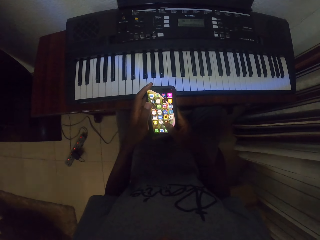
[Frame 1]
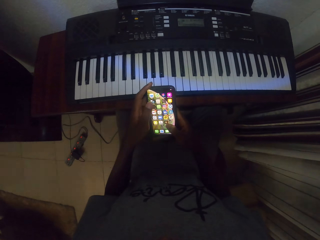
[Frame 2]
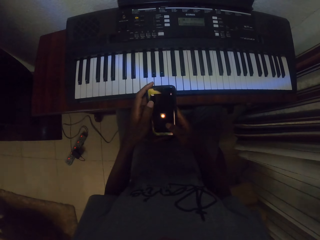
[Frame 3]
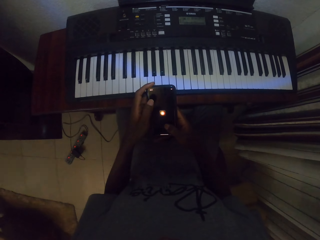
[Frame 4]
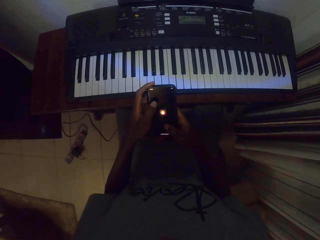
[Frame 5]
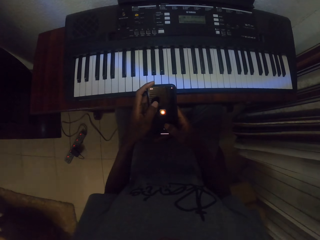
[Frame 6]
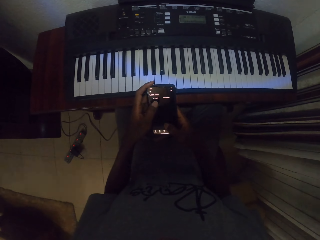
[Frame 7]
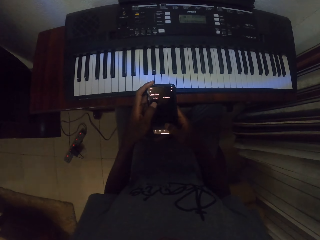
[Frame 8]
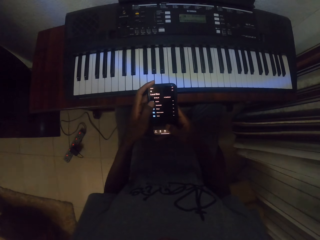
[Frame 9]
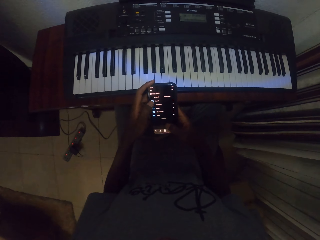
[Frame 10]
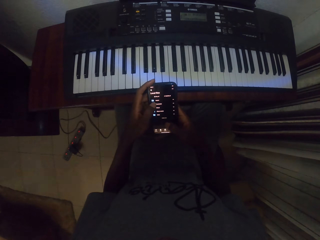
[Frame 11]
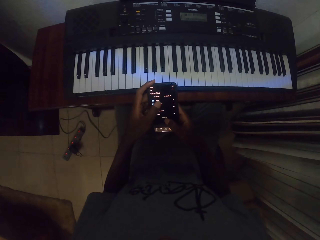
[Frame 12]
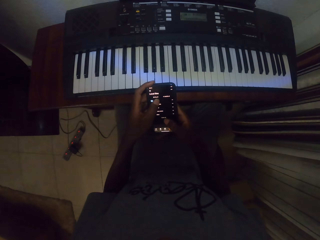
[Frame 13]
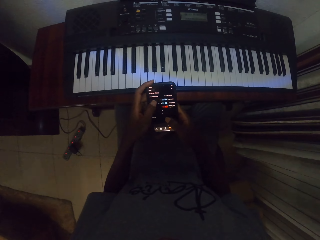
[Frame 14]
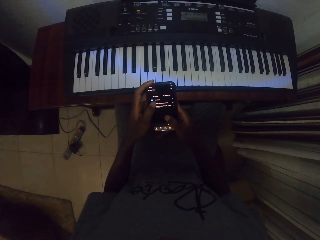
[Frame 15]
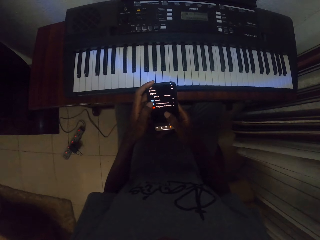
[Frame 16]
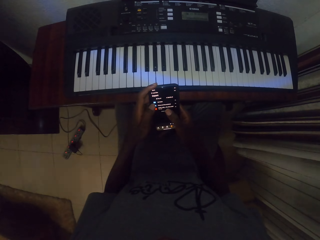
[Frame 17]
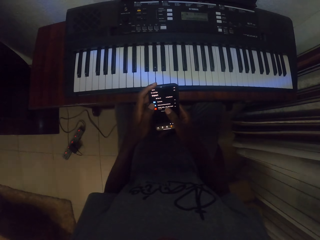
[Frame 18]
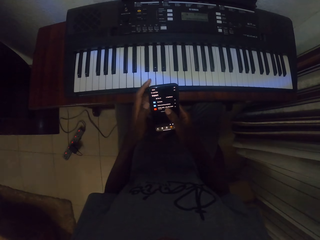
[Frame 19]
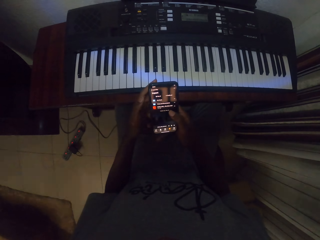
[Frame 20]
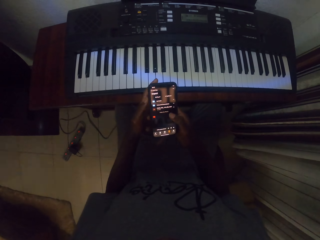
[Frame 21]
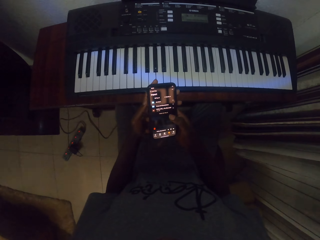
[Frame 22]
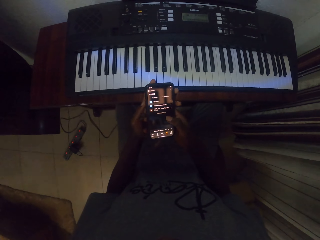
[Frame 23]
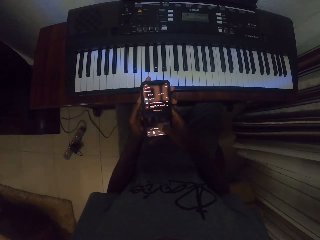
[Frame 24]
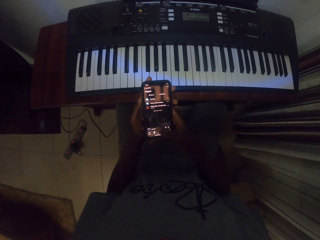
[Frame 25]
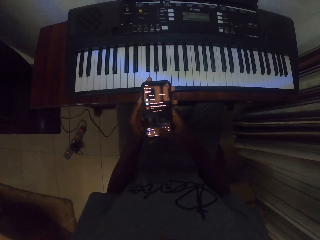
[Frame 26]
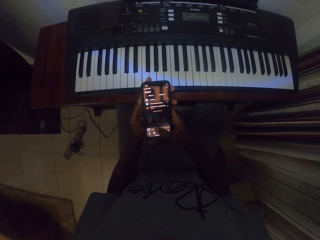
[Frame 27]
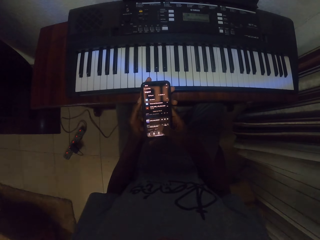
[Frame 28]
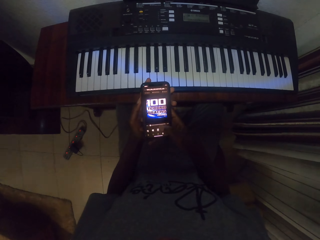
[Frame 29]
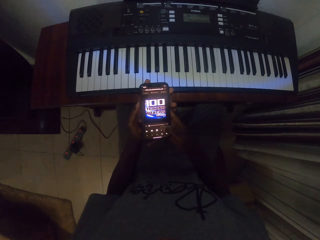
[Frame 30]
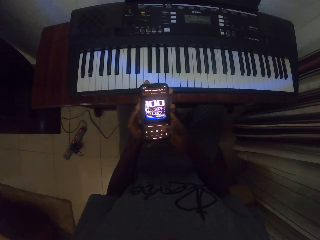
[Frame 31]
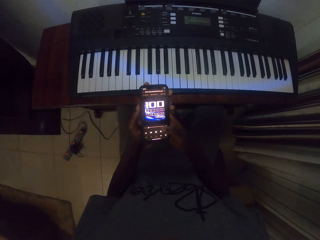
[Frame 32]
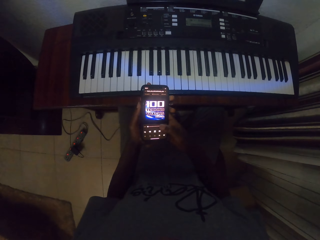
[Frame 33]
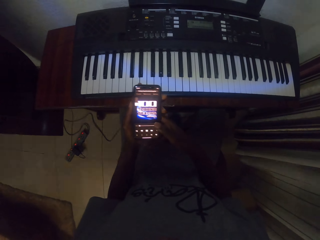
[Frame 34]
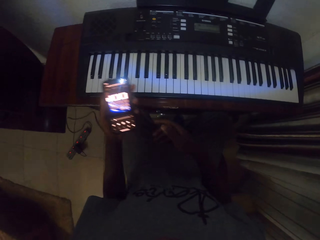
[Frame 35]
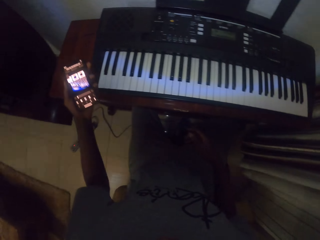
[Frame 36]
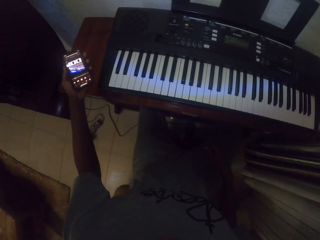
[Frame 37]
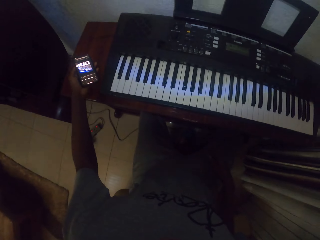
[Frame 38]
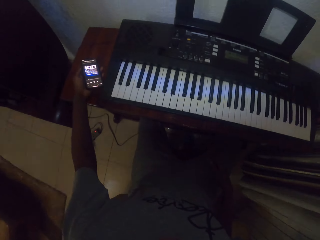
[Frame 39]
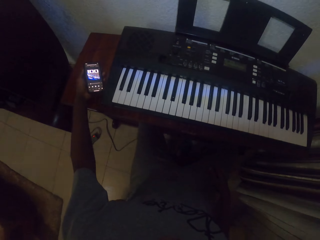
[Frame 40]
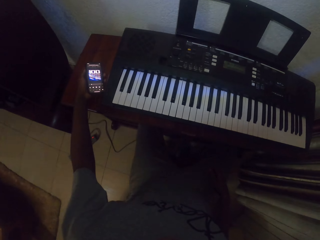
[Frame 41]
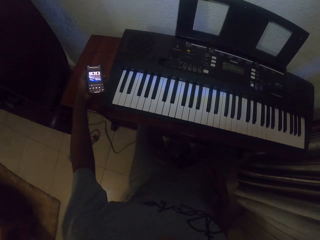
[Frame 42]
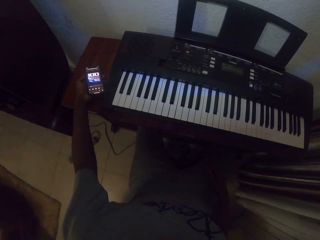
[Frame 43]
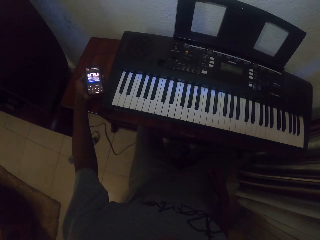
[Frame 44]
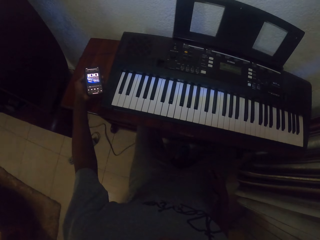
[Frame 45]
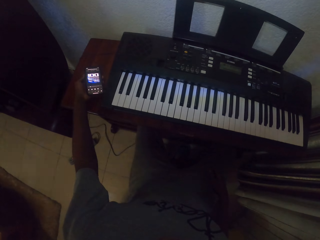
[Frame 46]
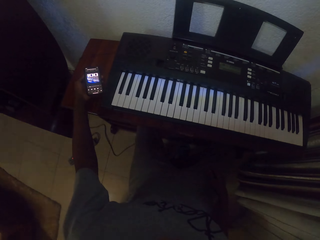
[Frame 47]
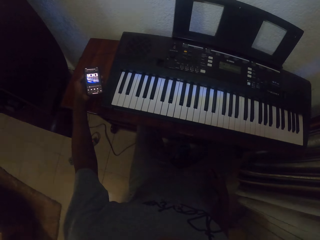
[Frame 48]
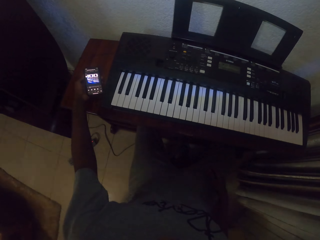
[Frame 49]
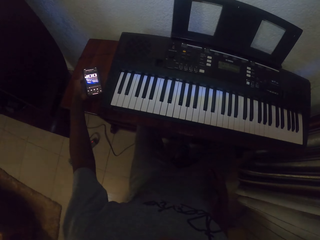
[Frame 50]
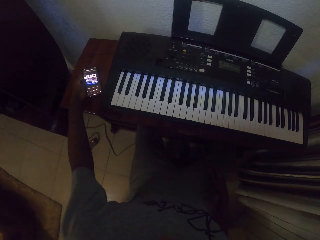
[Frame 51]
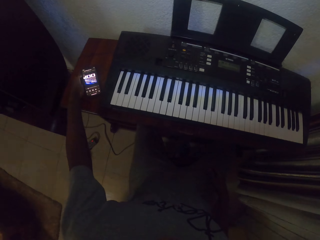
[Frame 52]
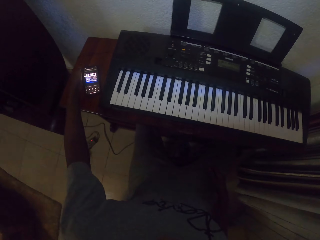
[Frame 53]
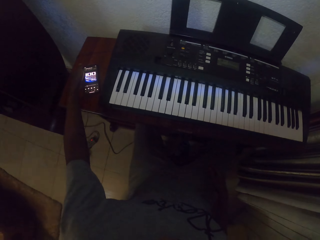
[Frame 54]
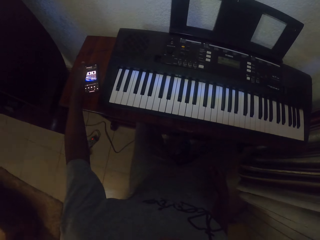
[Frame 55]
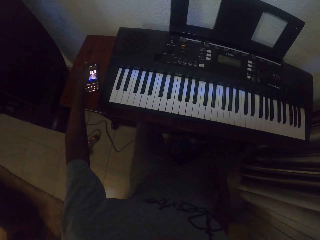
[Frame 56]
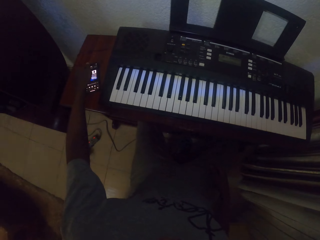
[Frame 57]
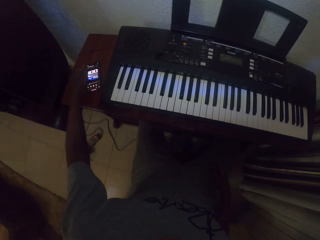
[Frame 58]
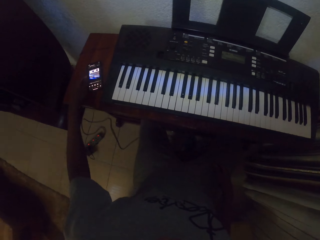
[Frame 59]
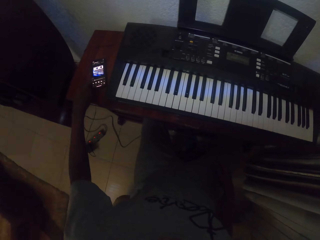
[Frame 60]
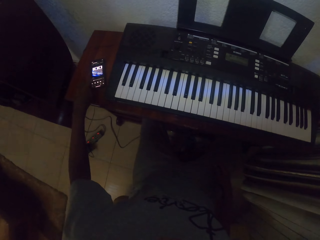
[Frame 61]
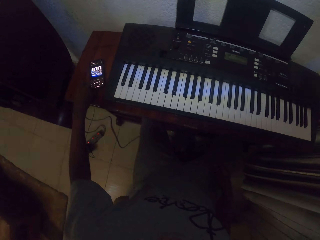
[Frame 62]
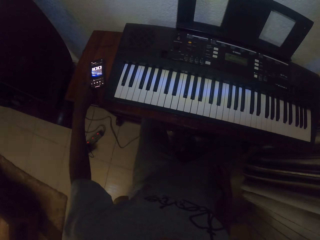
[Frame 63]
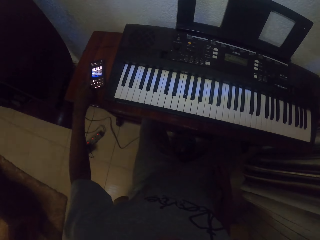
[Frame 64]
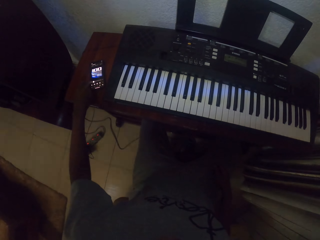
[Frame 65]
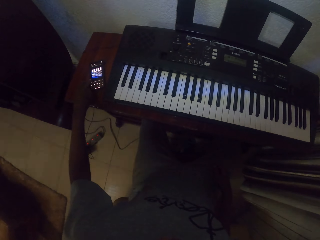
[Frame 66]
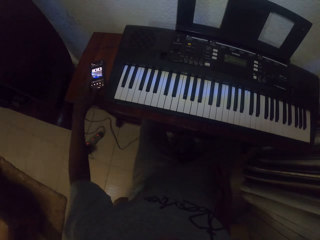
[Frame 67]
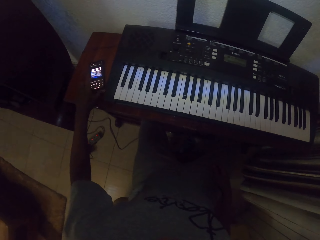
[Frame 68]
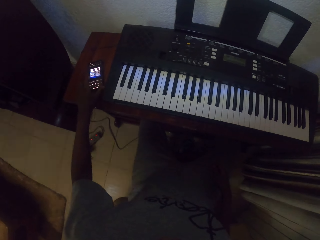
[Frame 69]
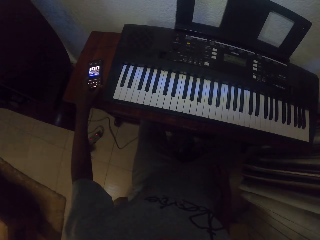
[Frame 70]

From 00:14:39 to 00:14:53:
The camera wearer drops the phone. They hold the phone. They look at the phone. They put the phone on a table. They use the phone.

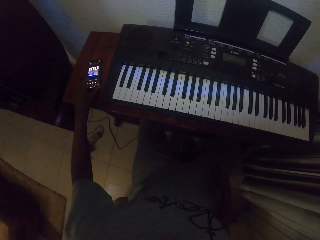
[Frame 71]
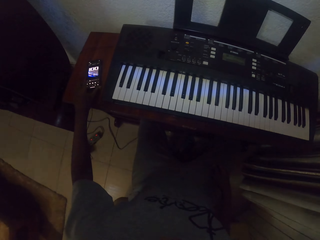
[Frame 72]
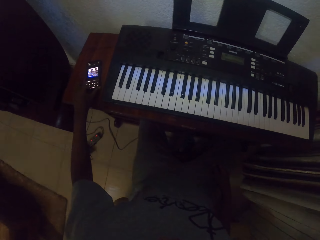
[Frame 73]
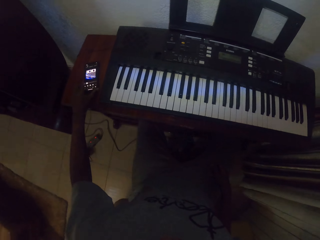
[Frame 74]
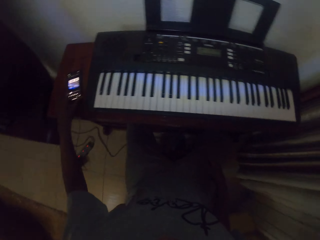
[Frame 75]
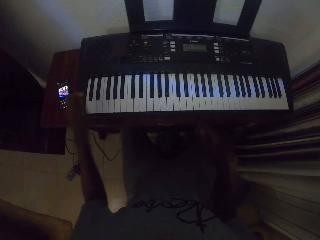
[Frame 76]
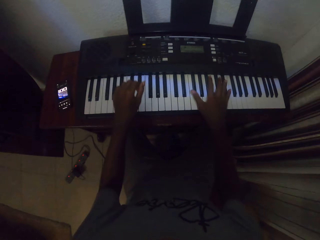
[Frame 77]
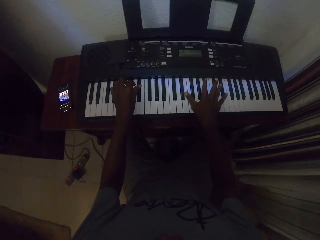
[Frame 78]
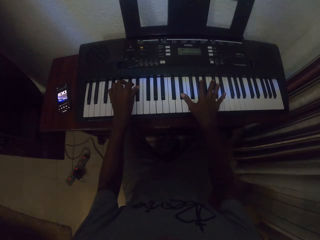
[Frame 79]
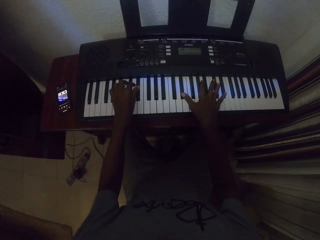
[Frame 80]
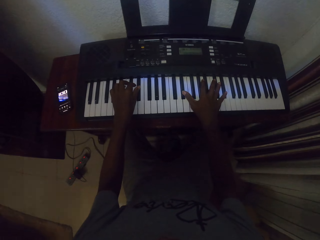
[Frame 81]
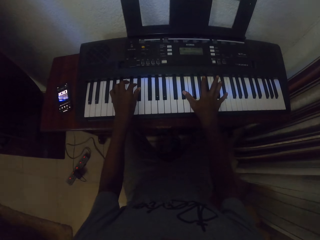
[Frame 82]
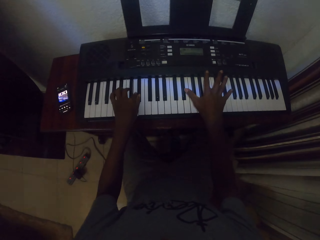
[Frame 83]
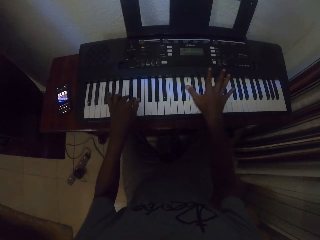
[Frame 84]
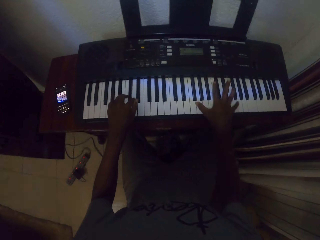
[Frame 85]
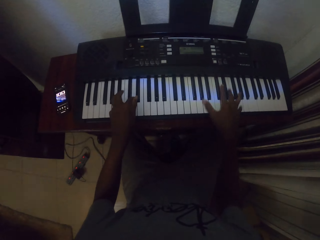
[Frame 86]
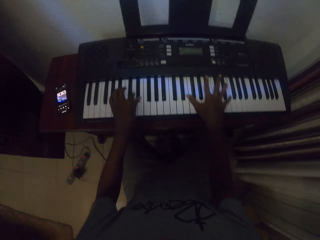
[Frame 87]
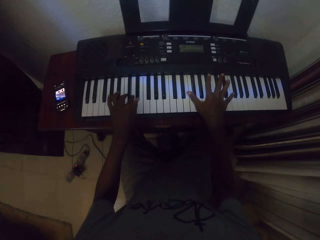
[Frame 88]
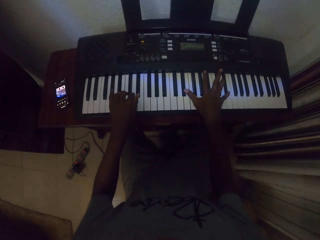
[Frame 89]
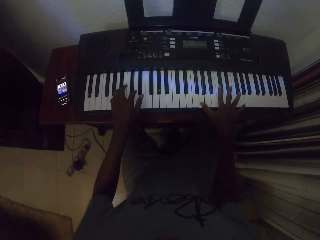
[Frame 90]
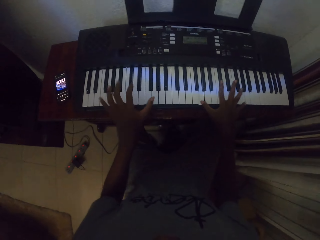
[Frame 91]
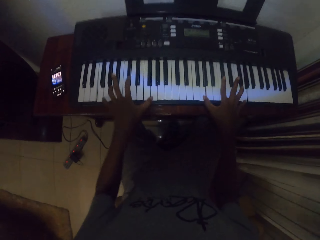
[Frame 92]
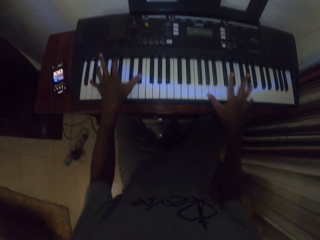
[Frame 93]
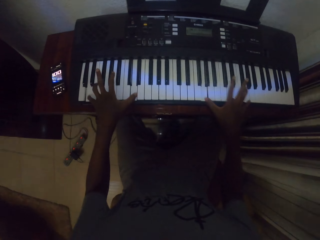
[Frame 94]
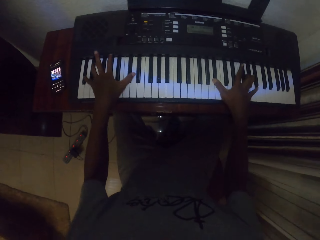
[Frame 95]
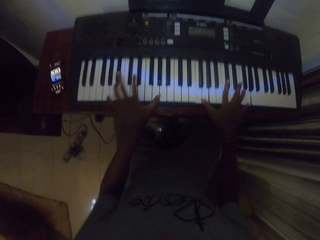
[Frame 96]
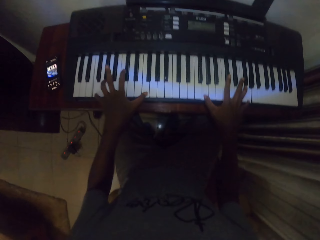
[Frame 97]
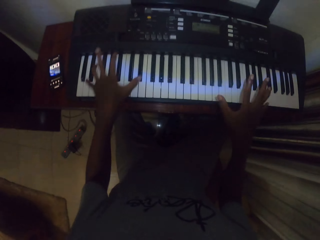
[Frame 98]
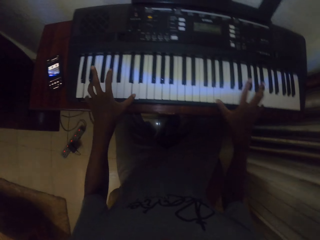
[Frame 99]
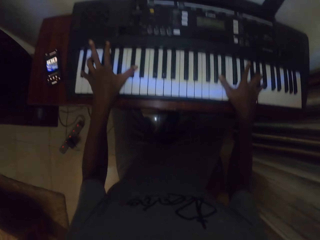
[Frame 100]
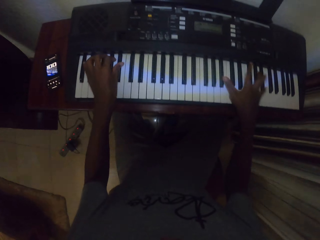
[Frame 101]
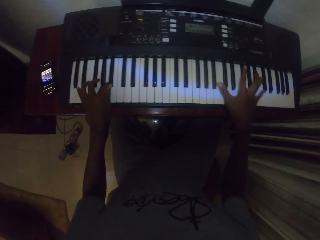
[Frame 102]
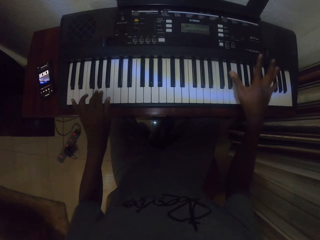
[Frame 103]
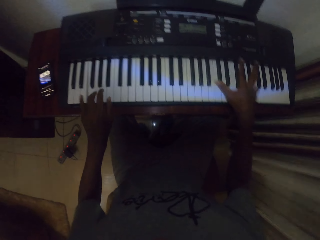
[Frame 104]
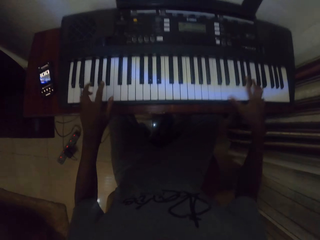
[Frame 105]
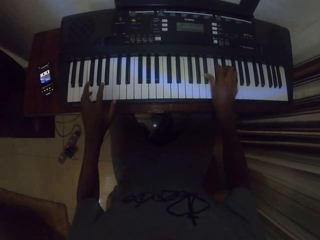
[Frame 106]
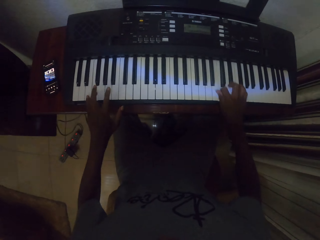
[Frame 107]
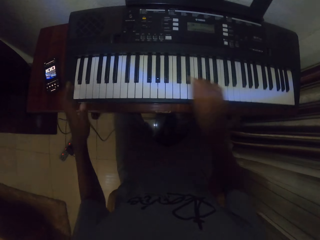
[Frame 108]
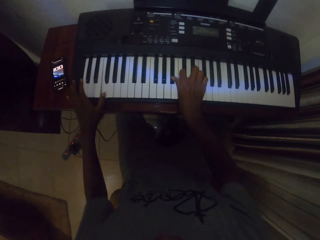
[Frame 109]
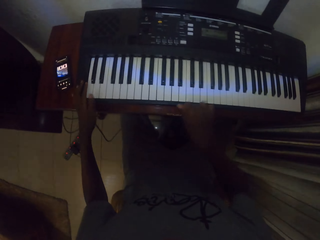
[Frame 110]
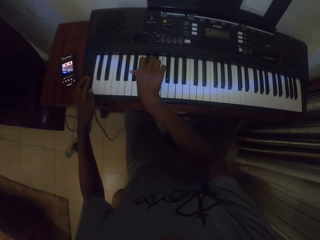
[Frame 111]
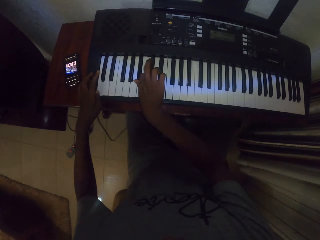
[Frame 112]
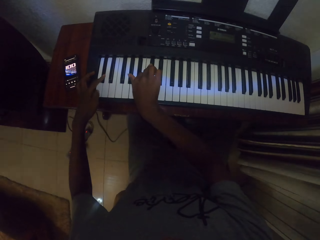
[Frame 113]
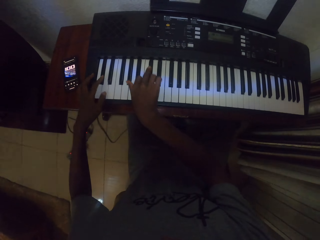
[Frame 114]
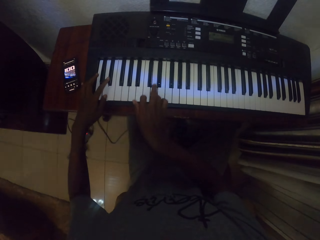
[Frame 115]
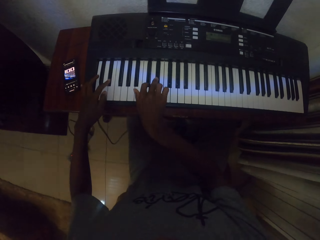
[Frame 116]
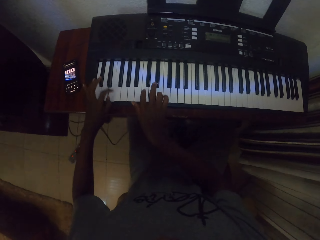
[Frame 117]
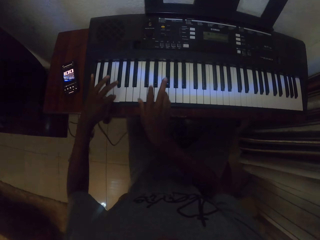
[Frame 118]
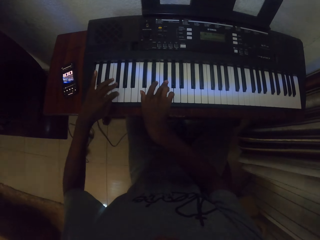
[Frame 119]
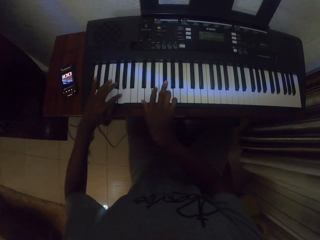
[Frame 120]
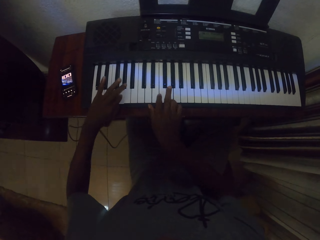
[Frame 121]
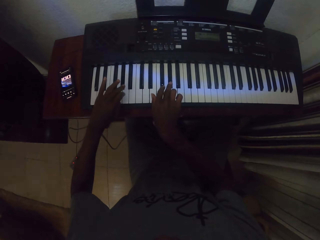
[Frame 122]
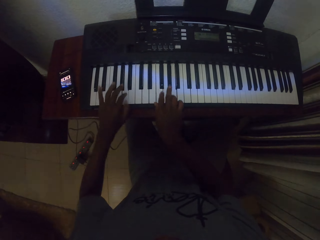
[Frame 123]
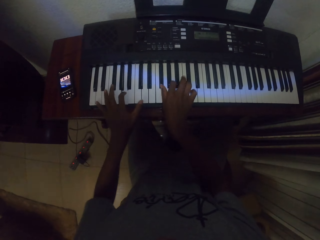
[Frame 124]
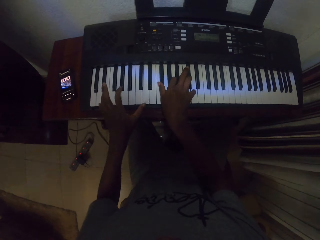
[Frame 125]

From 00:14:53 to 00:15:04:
The camera wearer pushes a phone. They place hands on a keyboard. They play a piano.
